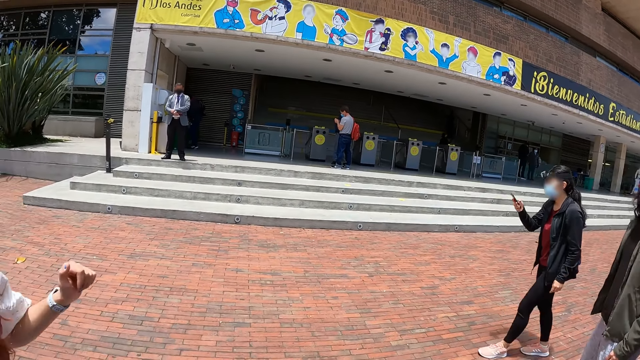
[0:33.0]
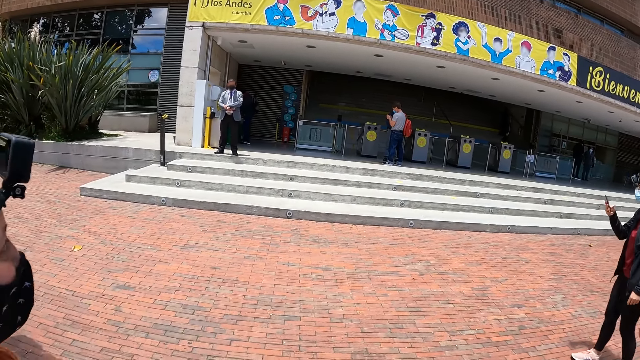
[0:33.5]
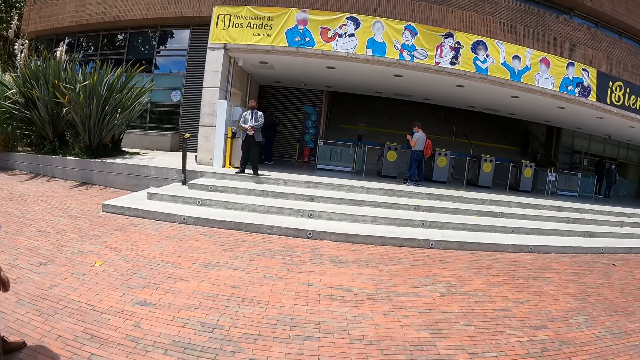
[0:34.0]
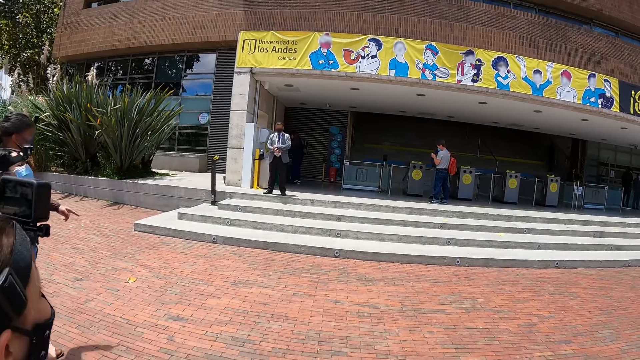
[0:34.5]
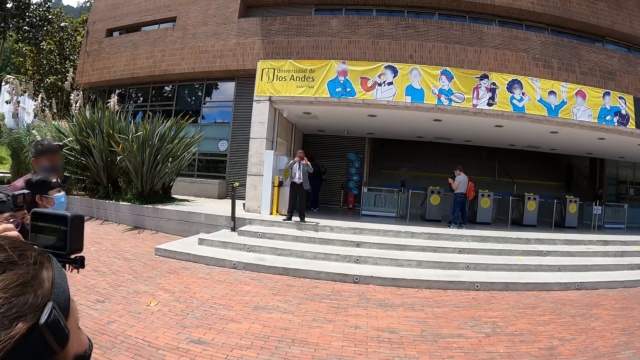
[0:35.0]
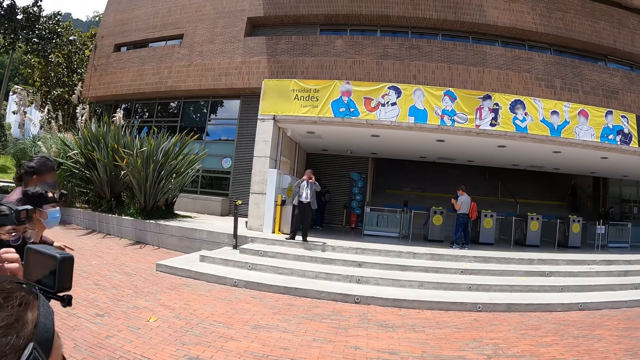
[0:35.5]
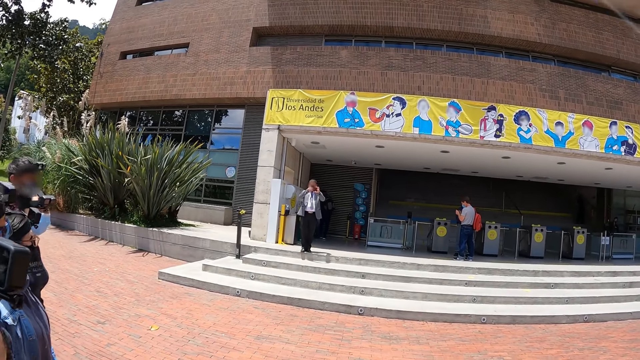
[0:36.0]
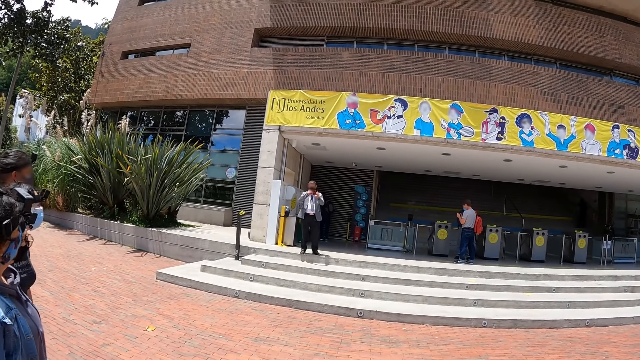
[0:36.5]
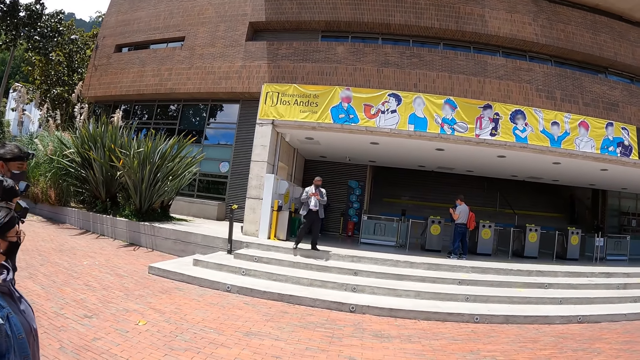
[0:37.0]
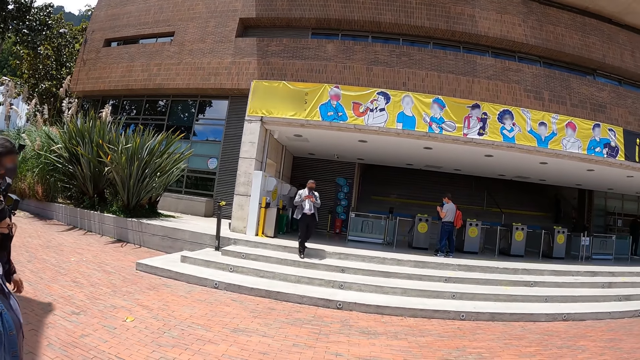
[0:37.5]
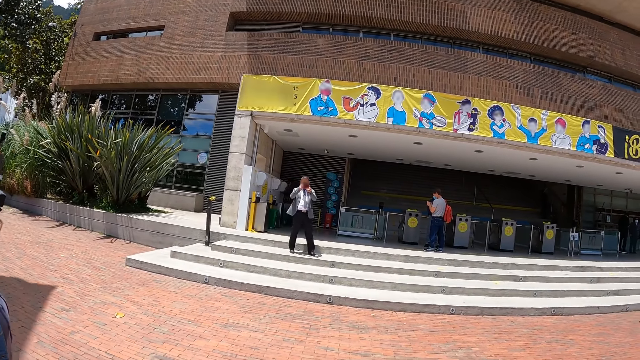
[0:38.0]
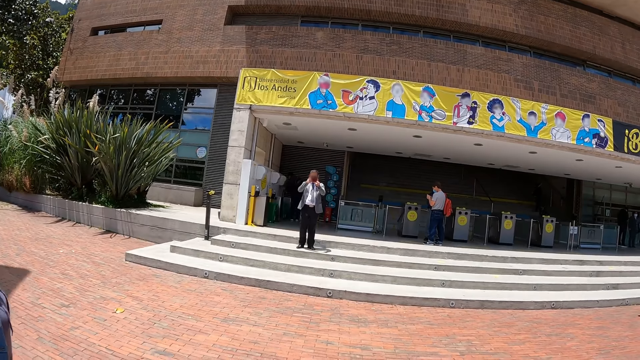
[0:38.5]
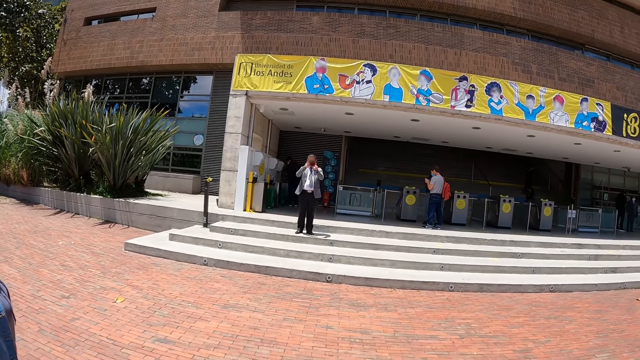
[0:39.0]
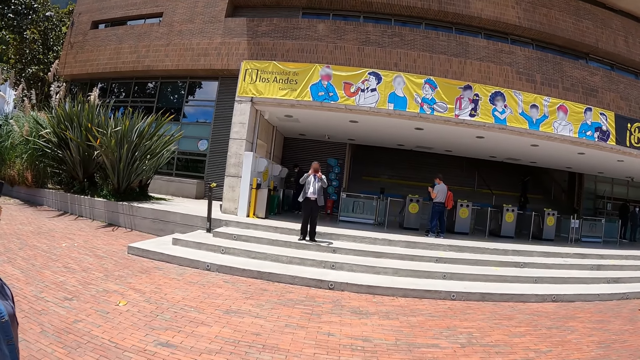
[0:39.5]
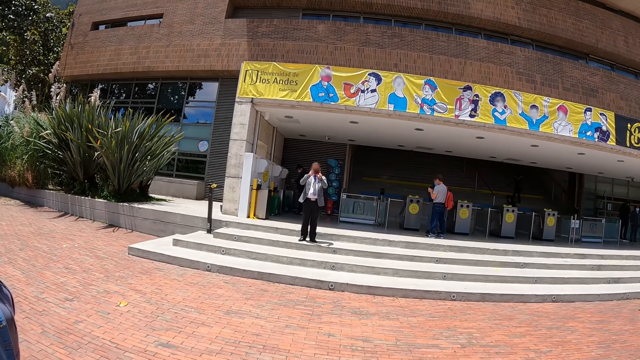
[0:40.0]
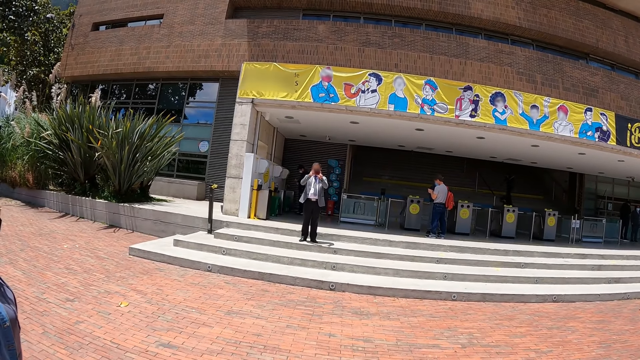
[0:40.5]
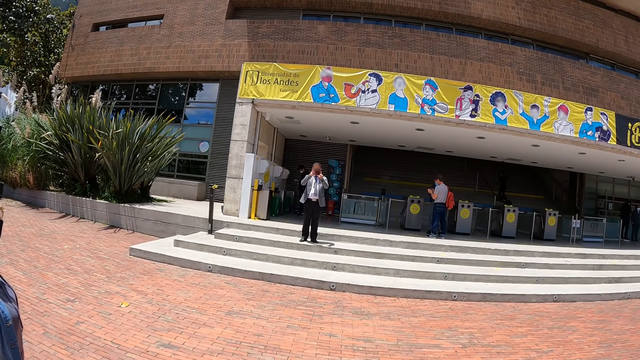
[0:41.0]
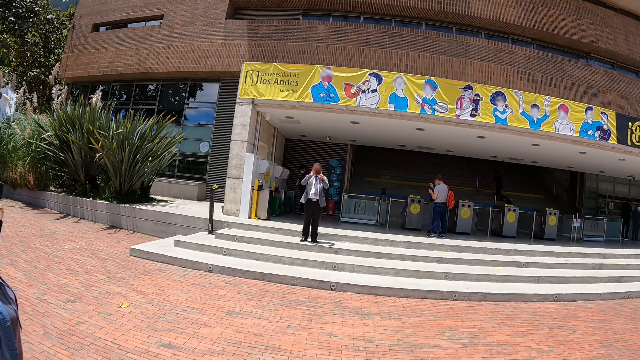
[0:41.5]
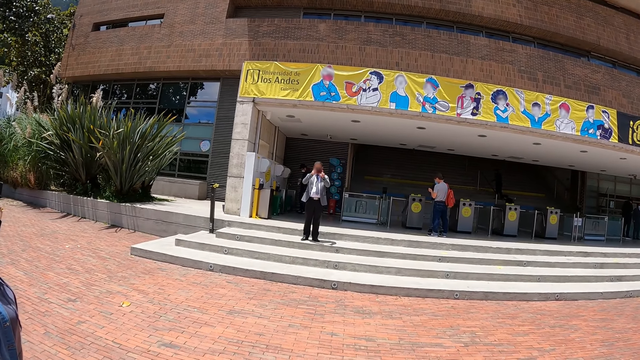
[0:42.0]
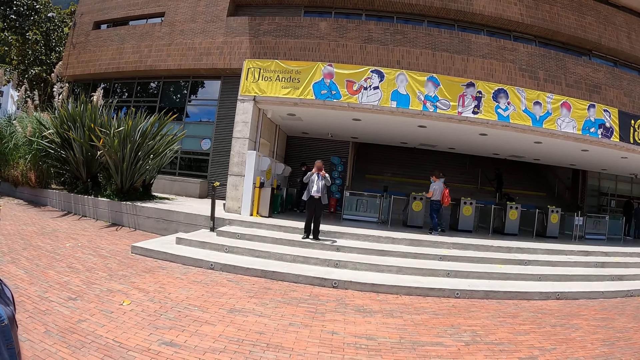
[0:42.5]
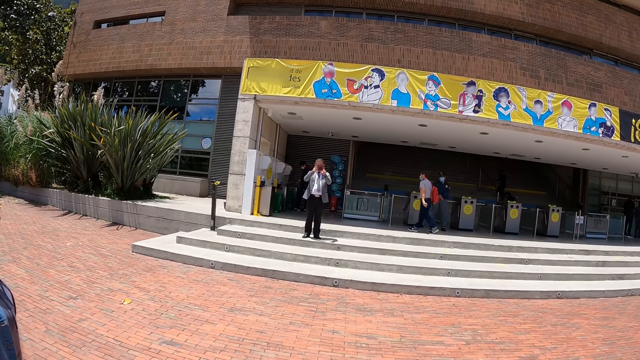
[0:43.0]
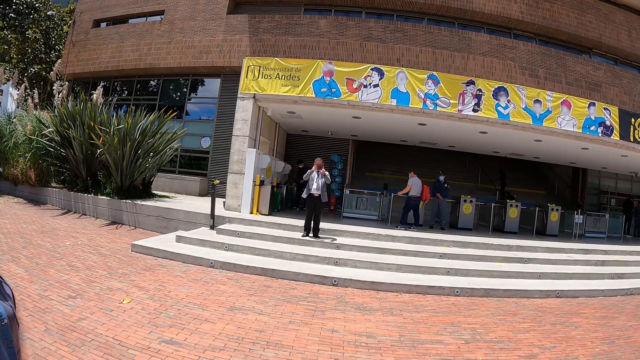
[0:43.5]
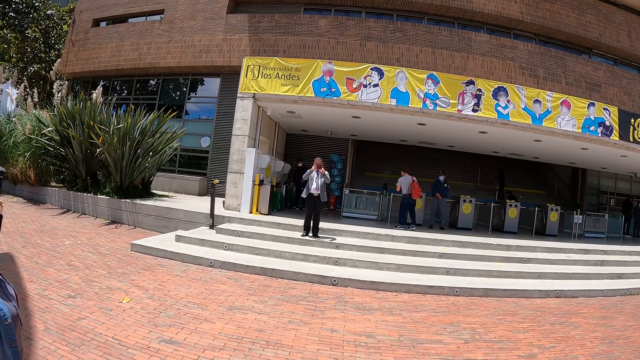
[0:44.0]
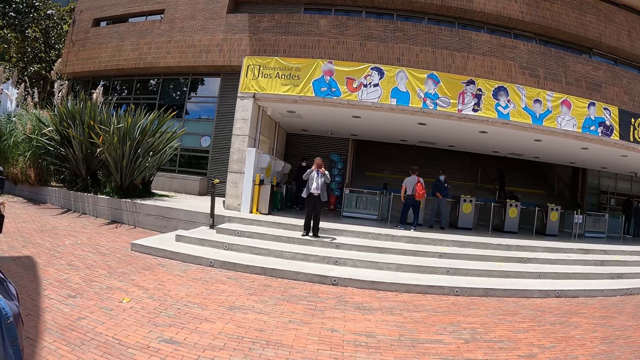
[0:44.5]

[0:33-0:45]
The camera wearer looks in front of him. A man walks around.

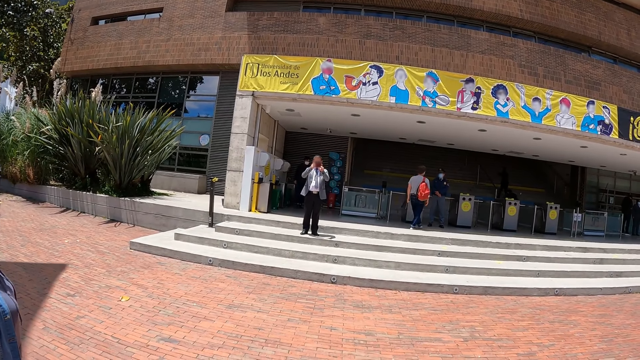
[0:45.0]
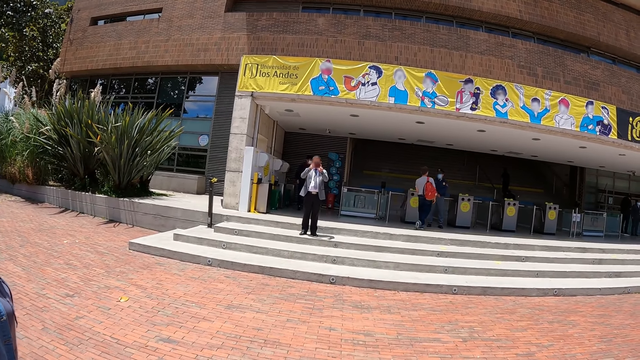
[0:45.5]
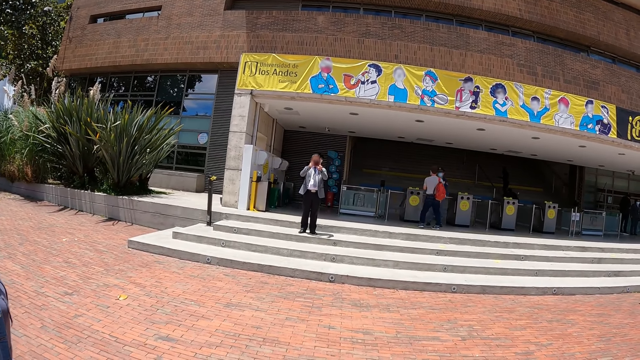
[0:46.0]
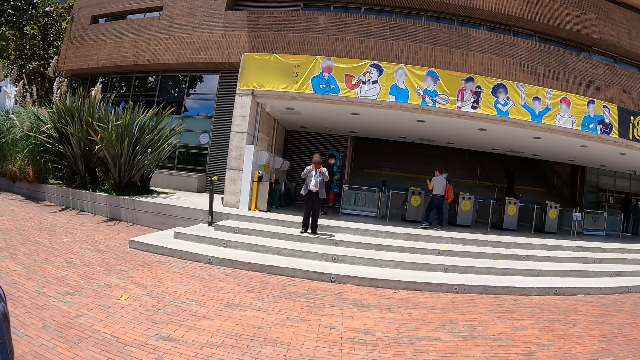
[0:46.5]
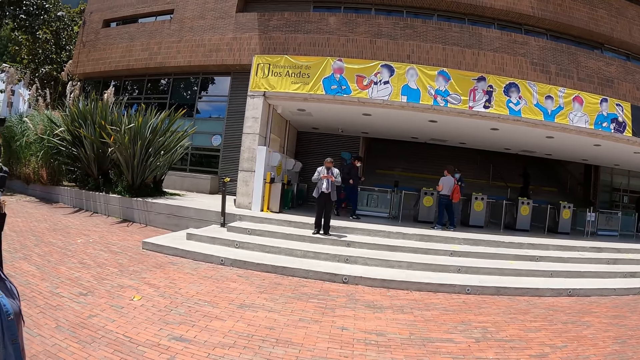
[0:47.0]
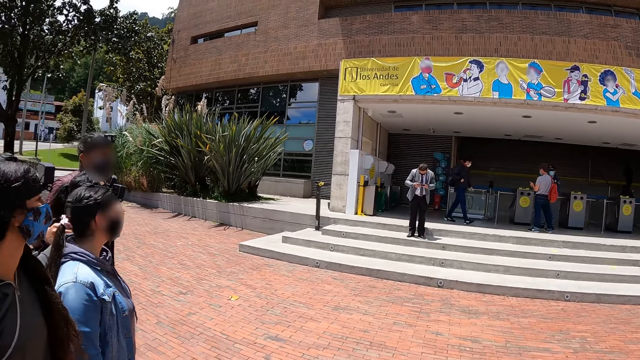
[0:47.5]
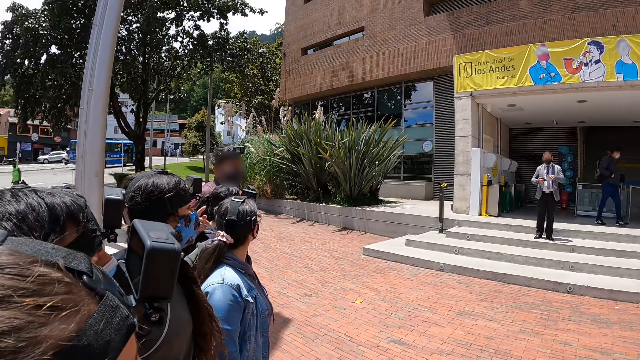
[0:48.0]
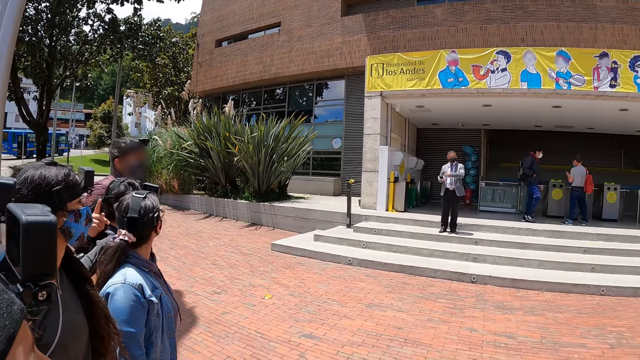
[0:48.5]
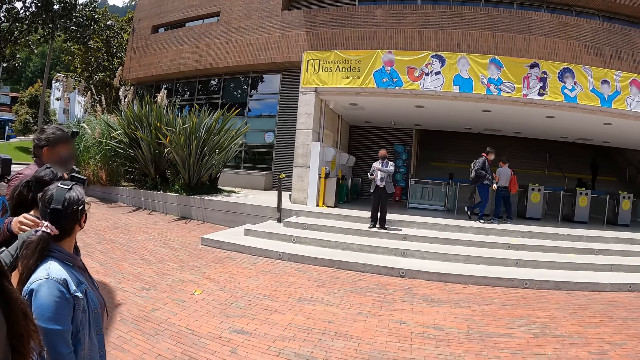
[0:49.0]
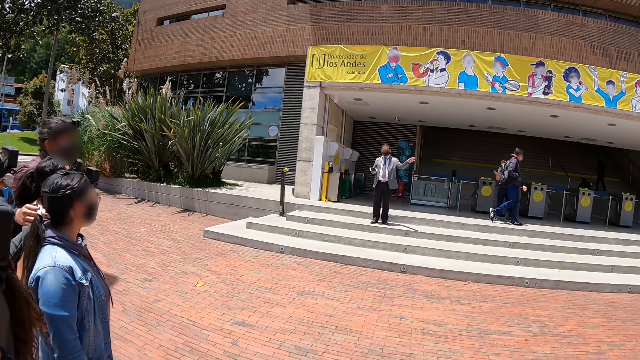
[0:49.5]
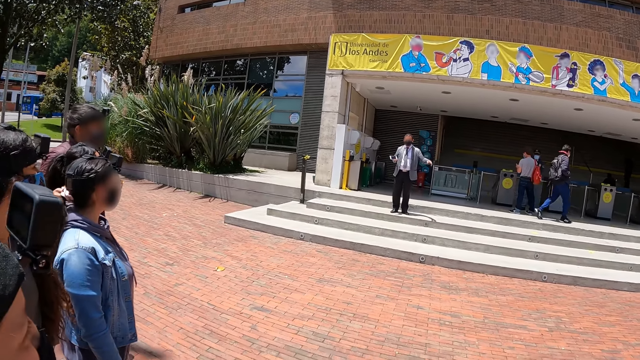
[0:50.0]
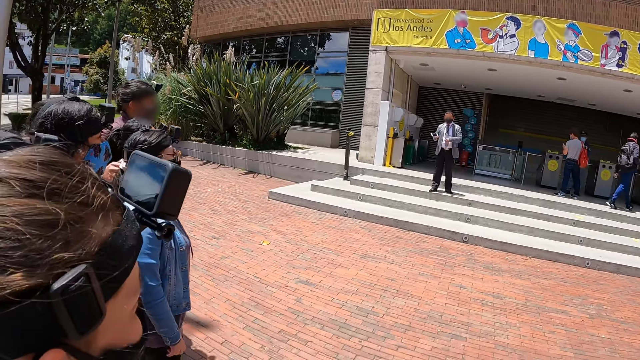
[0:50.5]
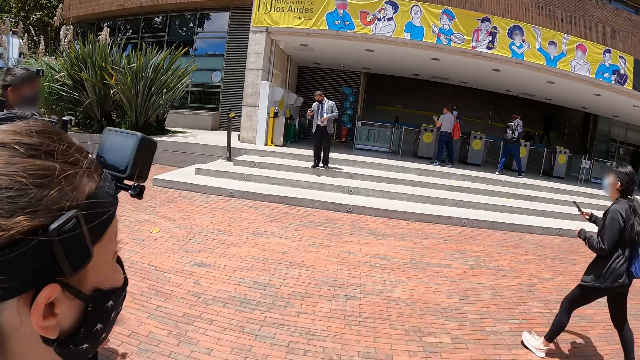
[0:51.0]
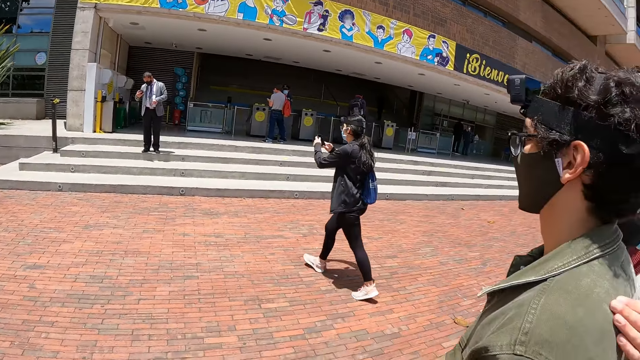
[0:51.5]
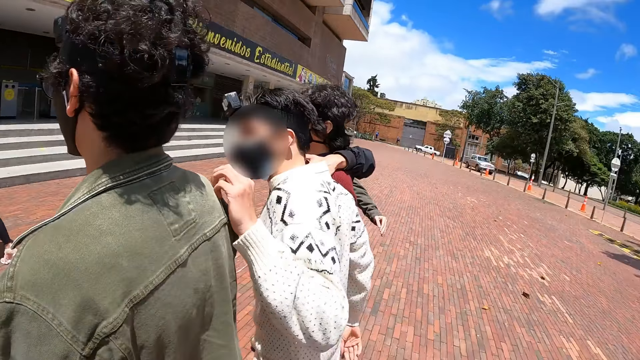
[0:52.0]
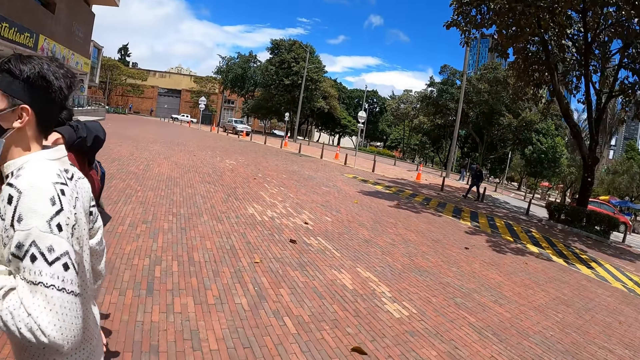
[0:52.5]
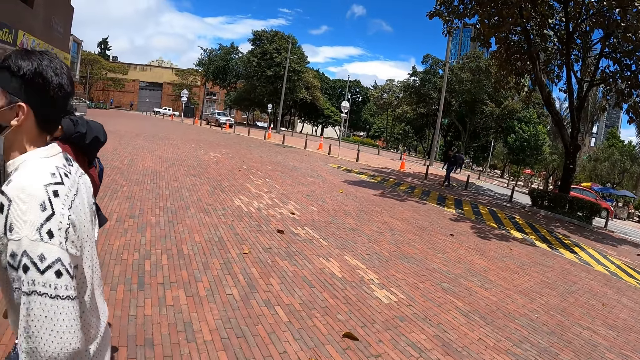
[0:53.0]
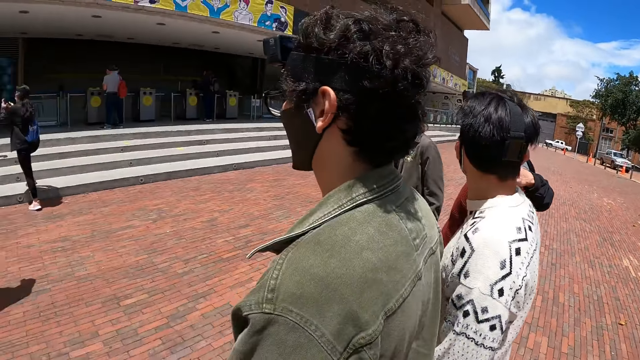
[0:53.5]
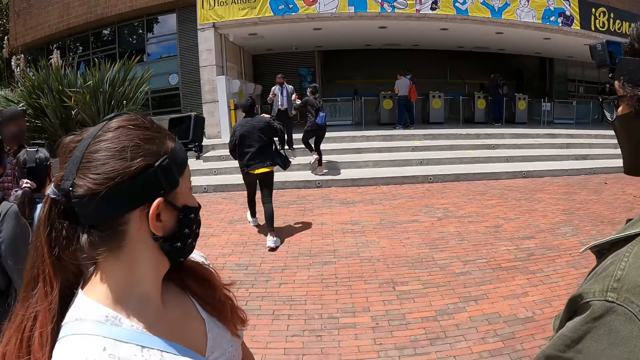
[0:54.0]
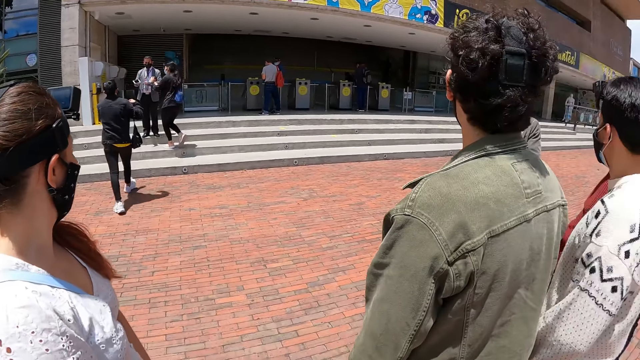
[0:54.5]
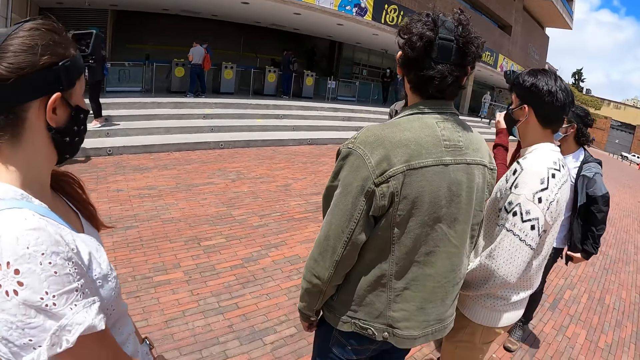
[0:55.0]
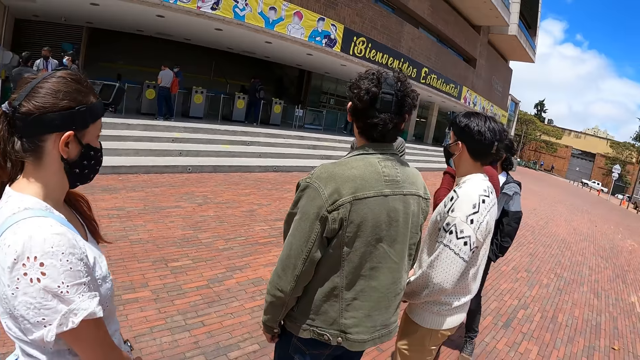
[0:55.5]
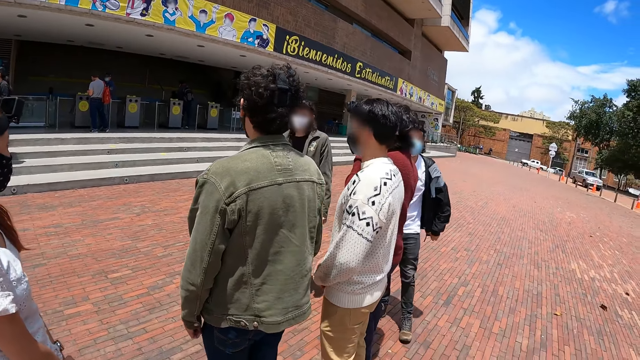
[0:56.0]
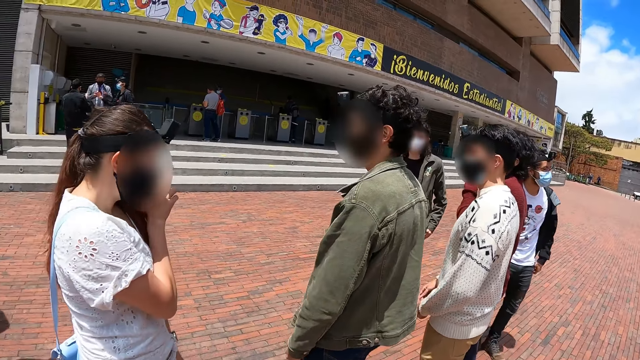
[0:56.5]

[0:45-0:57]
The camera wearer looks around.
